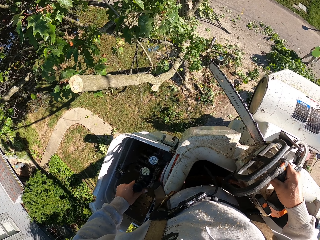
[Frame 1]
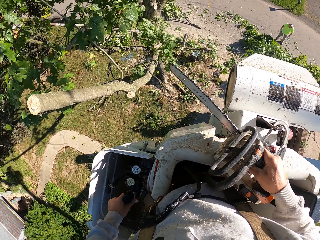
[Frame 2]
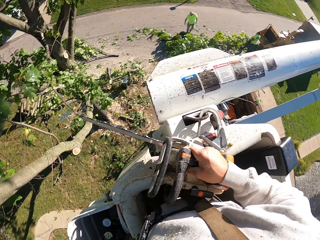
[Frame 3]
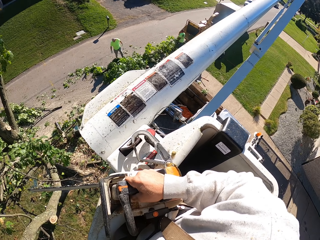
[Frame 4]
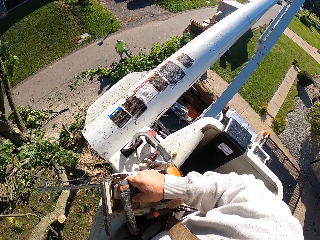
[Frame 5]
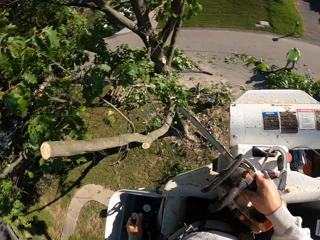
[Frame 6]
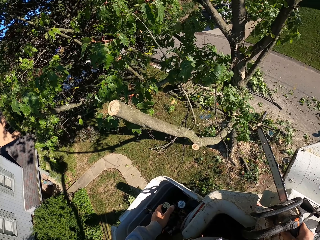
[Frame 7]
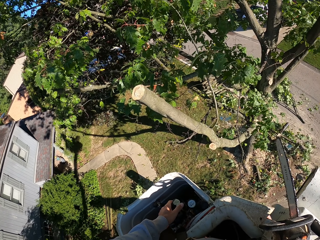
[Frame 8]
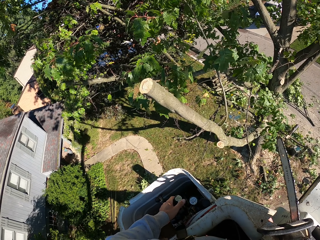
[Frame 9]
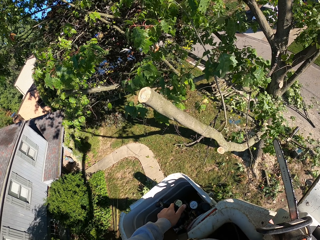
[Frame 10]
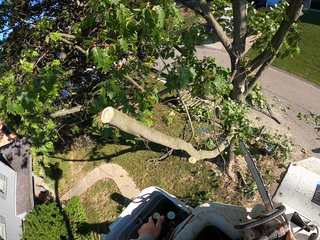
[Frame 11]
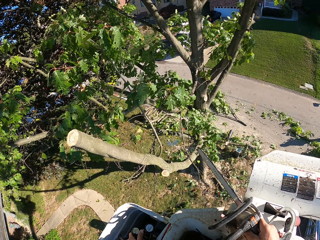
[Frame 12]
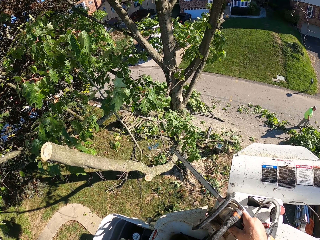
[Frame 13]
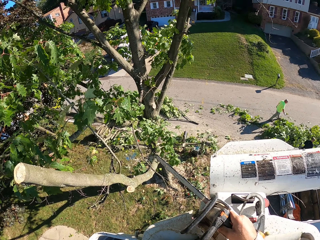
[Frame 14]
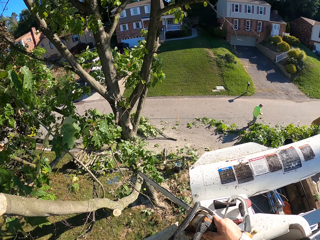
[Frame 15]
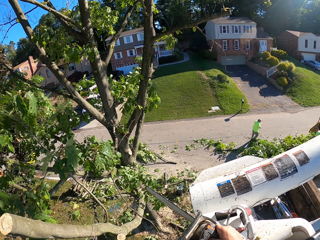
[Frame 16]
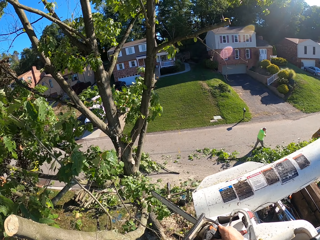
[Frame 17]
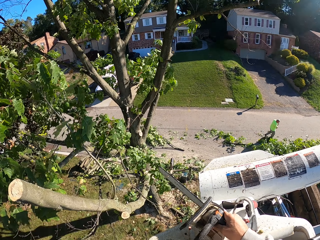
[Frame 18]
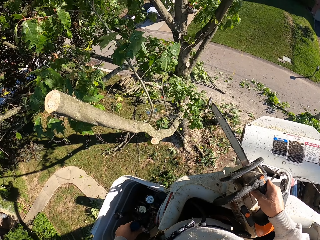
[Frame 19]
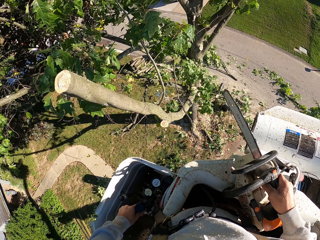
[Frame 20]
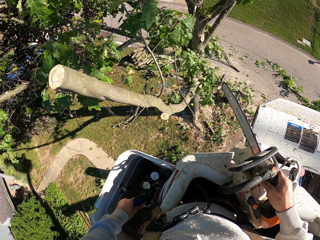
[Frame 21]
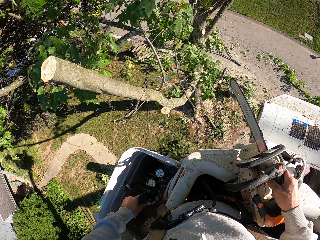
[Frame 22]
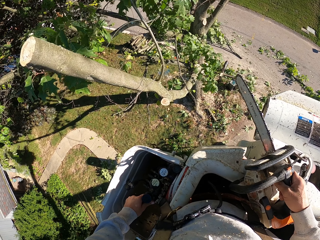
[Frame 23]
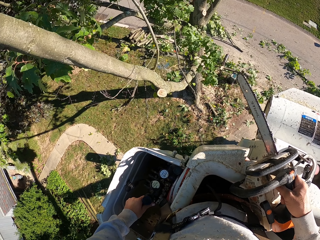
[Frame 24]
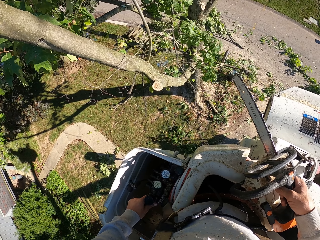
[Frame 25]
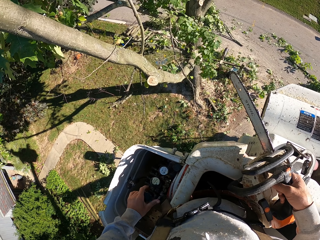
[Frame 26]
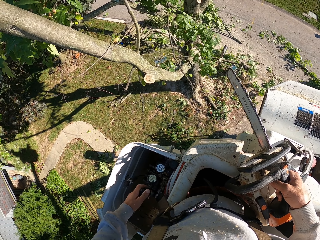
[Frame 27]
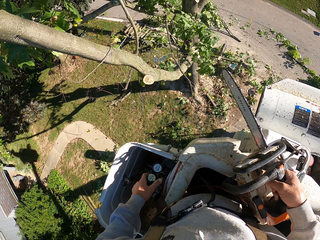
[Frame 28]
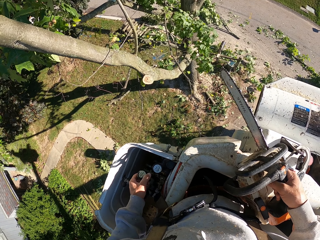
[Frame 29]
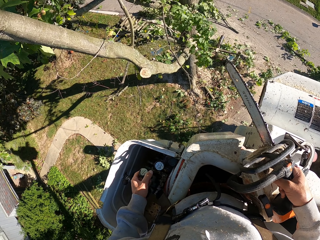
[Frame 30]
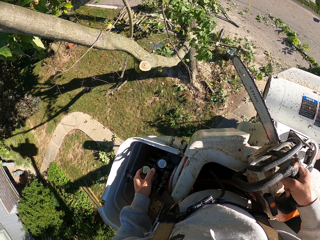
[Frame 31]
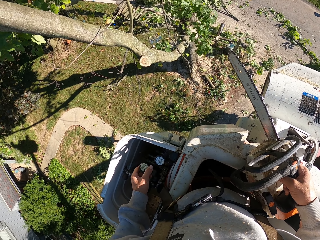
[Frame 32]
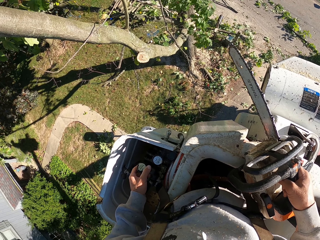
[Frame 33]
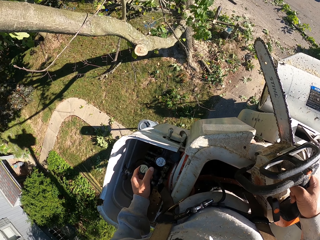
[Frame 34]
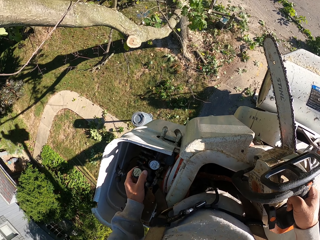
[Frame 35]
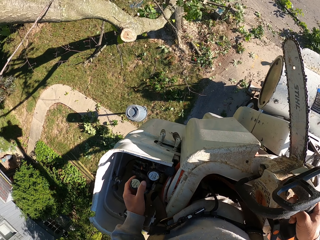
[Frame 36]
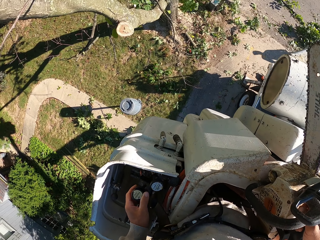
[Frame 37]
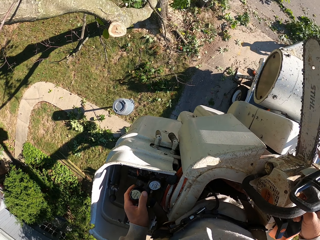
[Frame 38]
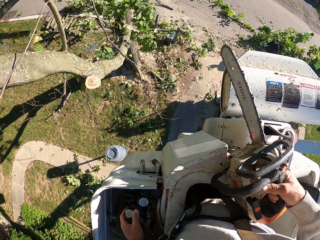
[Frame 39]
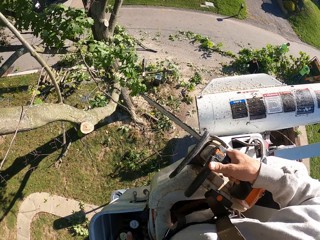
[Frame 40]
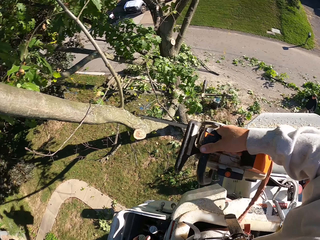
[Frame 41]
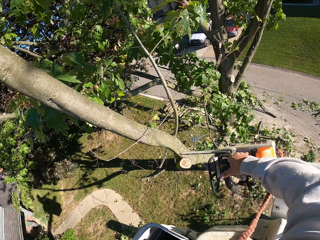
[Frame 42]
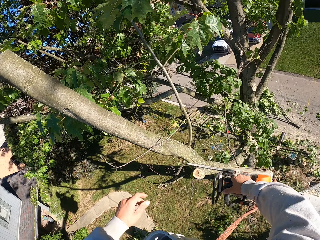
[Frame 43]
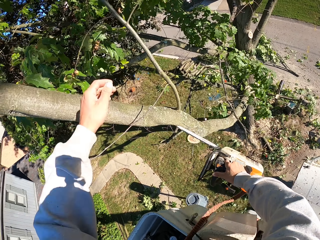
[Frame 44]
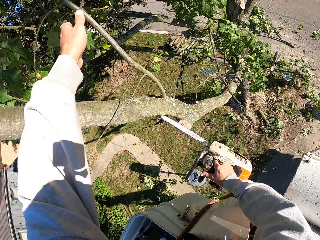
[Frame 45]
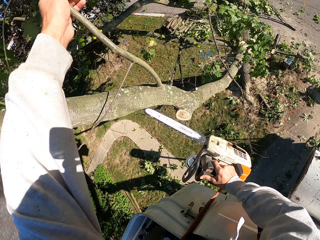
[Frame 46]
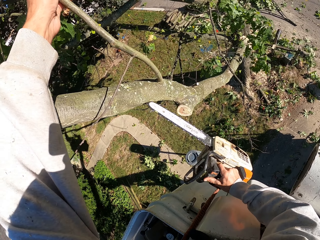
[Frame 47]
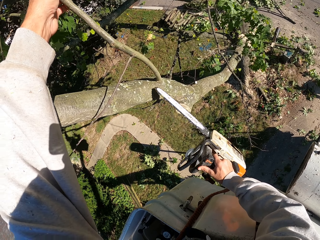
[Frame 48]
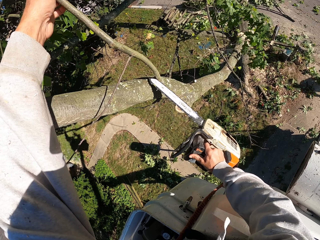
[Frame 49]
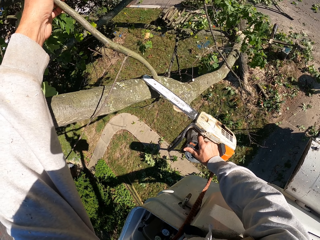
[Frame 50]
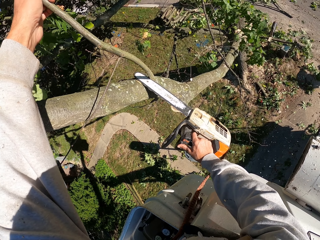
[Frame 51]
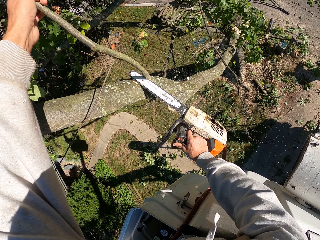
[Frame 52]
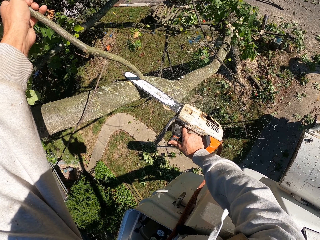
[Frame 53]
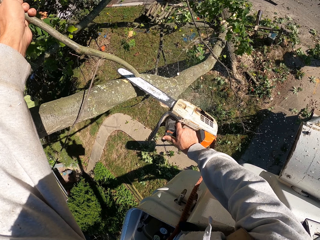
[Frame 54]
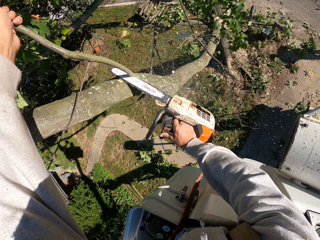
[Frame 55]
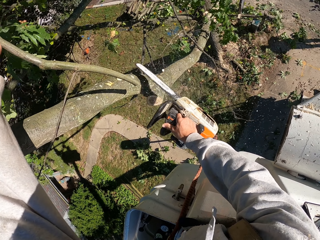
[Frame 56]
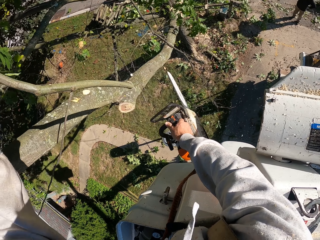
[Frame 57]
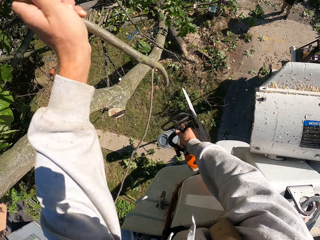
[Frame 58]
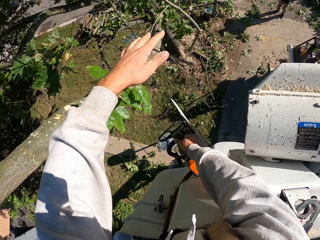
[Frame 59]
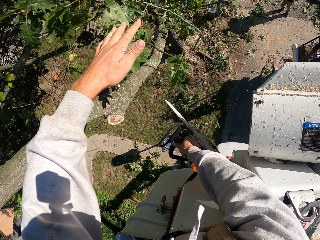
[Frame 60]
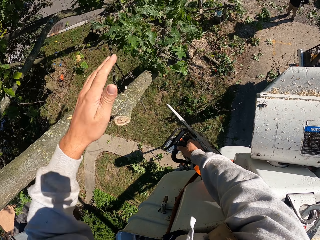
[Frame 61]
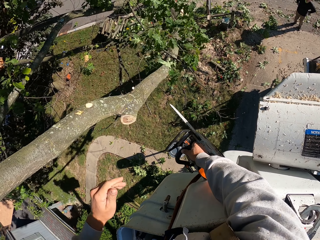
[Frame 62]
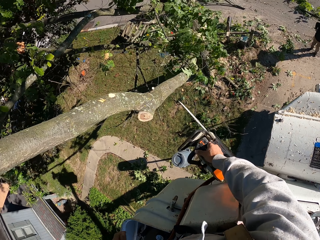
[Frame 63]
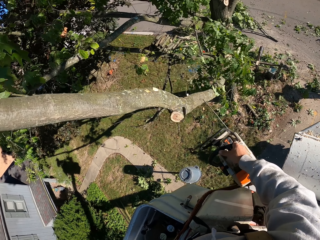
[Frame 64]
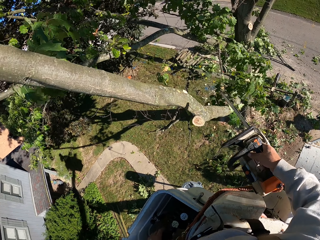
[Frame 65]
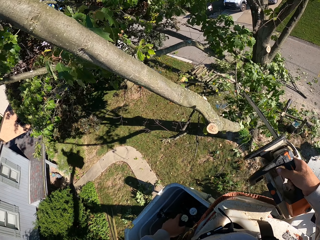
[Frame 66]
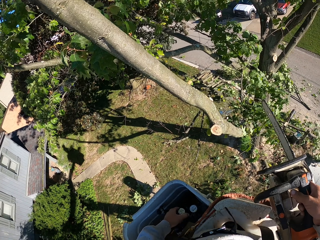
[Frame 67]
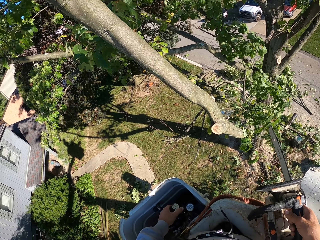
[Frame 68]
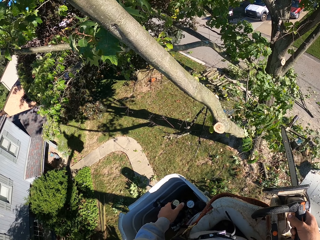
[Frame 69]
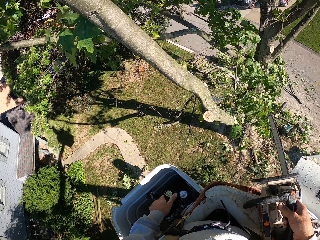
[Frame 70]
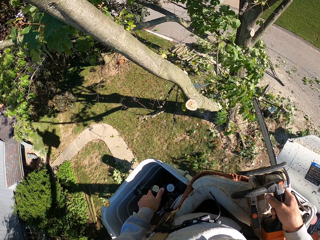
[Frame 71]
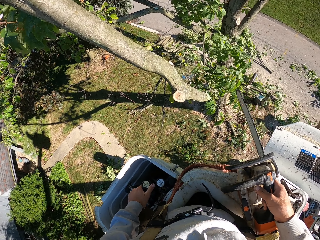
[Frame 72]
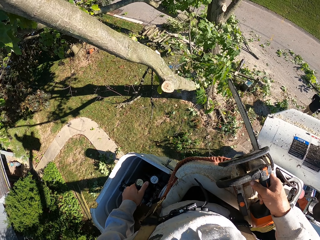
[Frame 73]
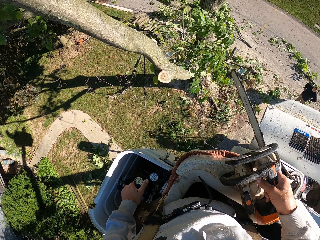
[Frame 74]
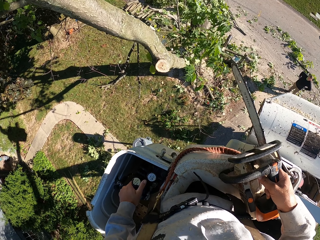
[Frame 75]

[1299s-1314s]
The camera wearer looks around. He touches the tree and holds a tree branch with his left hand. He cuts the tree branch from the tree with the chain saw in his right hand. He throws the tree branch in his left hand to the ground. He operates the tree bucket truck with his left hand.

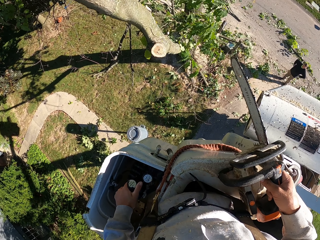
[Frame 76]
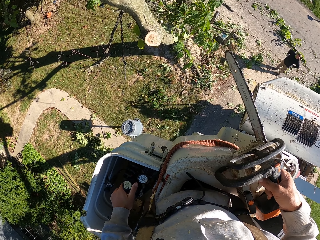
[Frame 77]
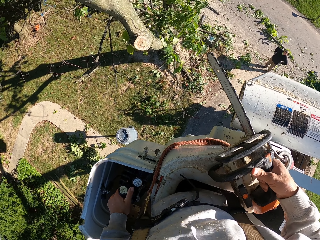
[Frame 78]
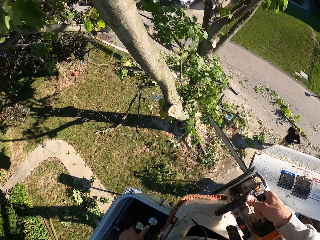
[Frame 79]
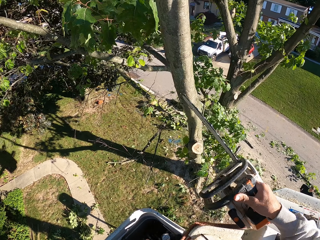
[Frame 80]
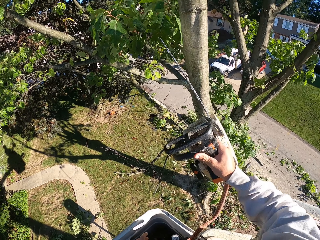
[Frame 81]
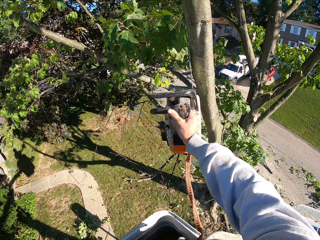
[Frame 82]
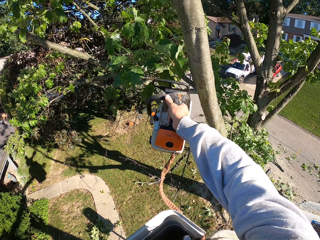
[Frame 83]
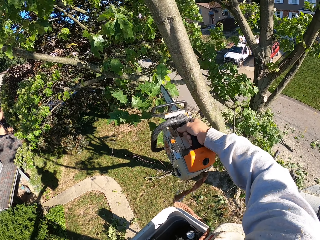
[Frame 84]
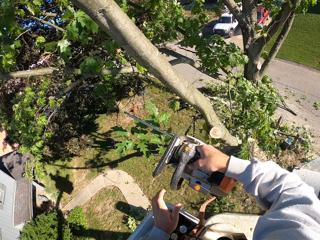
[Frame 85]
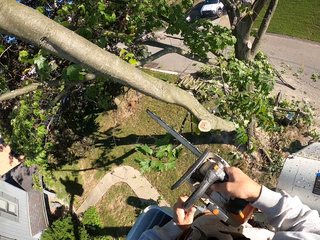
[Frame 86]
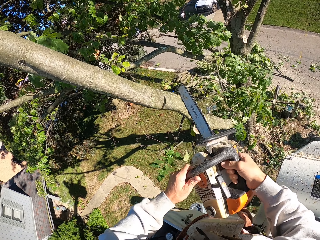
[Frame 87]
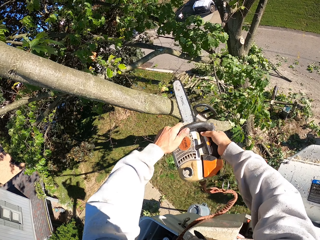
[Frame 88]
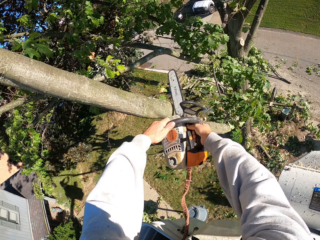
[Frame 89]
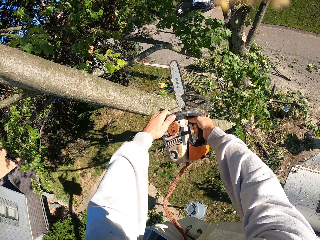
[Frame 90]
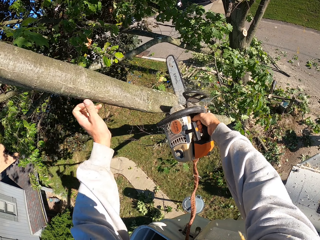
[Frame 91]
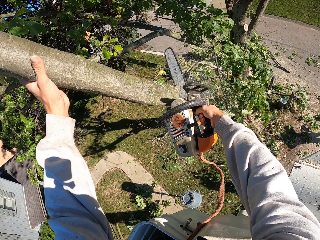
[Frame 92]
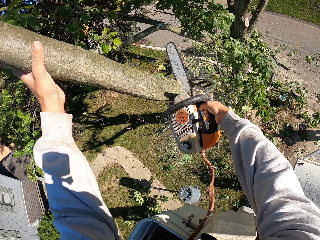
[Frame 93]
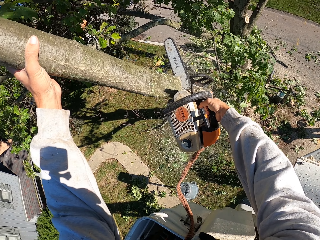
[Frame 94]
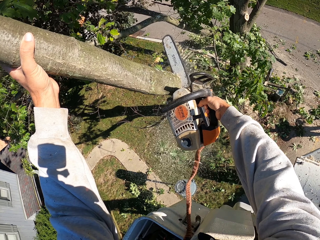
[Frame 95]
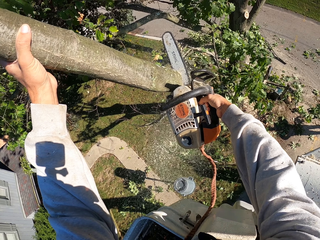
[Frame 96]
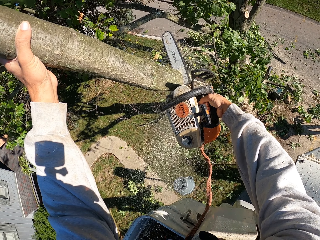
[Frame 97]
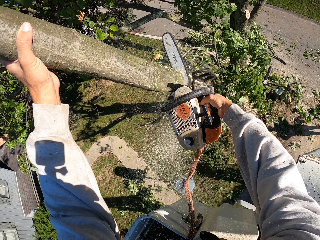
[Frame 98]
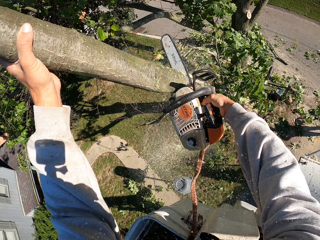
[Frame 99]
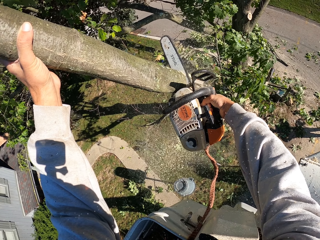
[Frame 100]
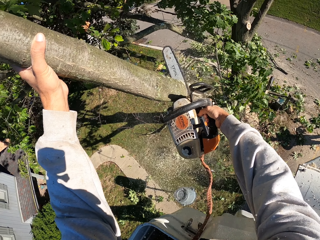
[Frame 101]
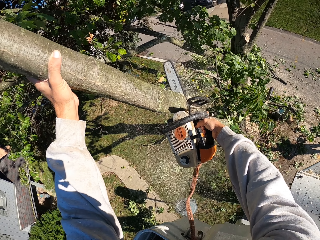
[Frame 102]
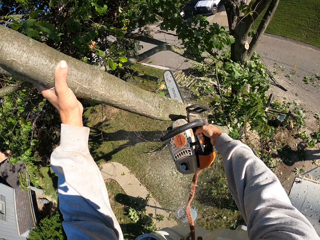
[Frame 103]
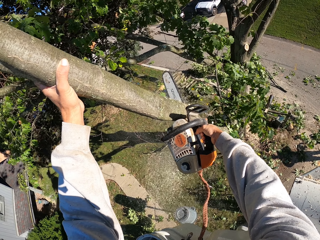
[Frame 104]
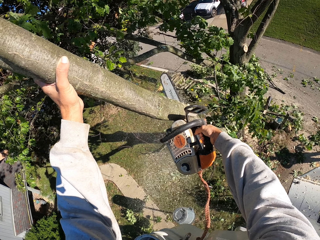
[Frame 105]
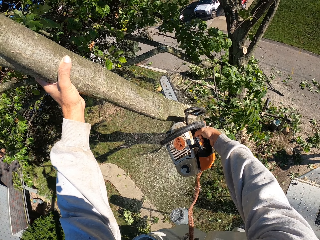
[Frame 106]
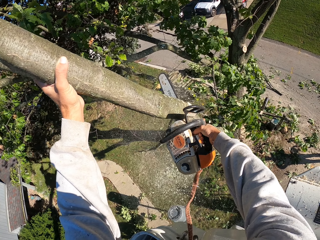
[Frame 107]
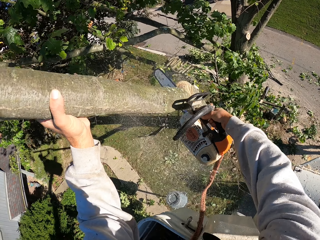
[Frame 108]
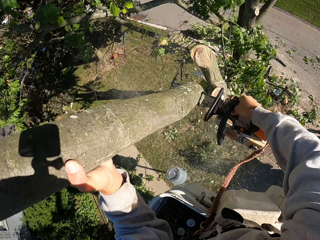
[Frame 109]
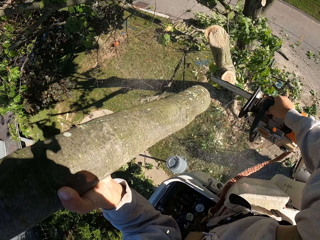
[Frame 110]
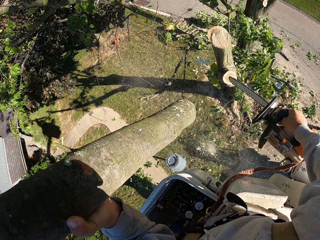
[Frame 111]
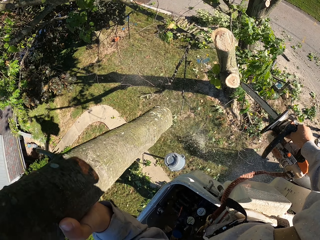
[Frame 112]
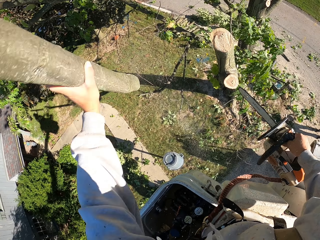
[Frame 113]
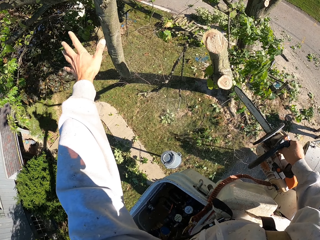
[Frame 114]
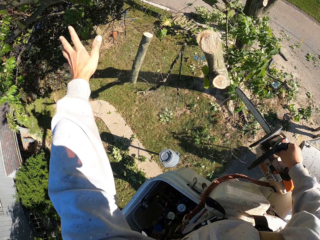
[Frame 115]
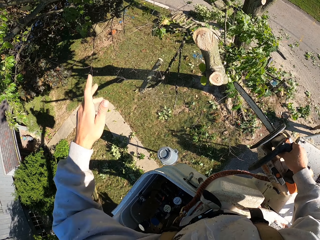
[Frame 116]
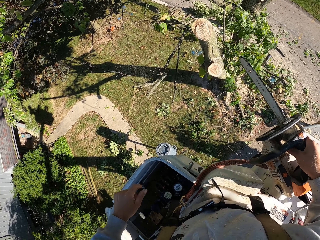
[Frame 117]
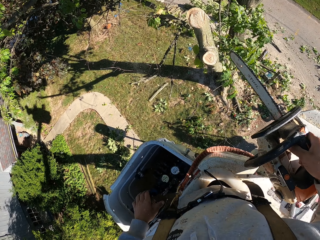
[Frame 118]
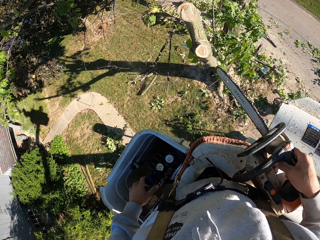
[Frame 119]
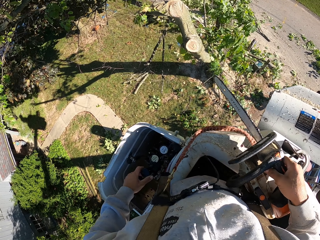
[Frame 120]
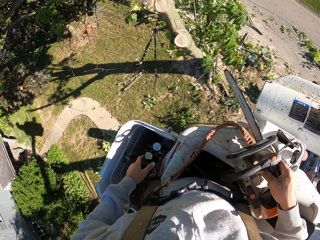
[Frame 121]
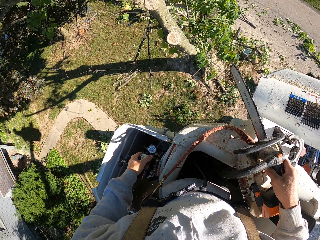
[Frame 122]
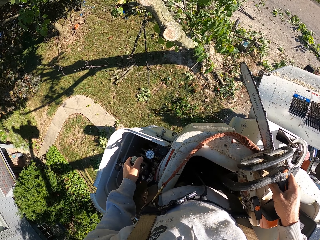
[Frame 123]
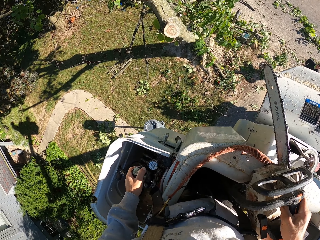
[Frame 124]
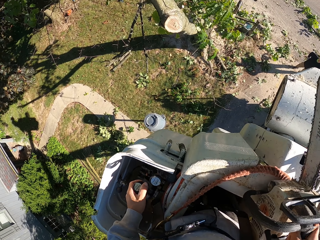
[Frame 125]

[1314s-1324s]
The camera wearer looks around. He cuts a tree branch from the tree with the chain saw in his right hand. He holds the chain saw with both hands. He cuts the tree branch from the tree with the chain saw in both hands. He cuts the tree branch from the tree with the chain saw in his right hand. He holds the tree branch with his left hand. He throws the tree branch in his left hand to the ground. He operates the tree bucket truck with his left hand.
